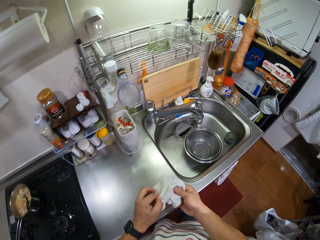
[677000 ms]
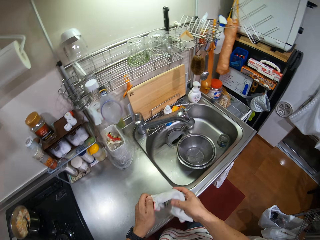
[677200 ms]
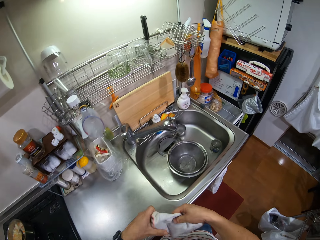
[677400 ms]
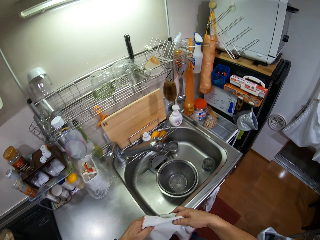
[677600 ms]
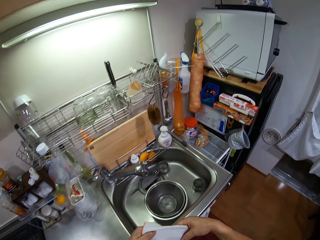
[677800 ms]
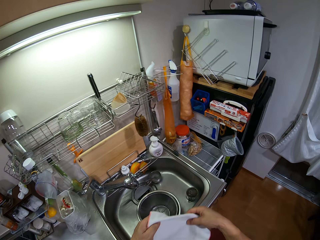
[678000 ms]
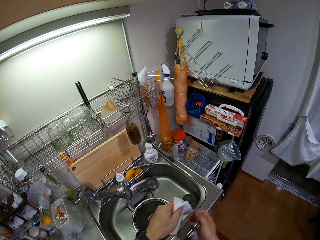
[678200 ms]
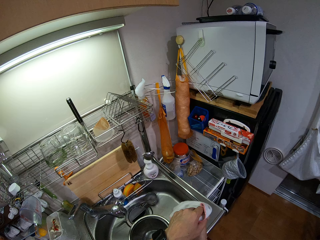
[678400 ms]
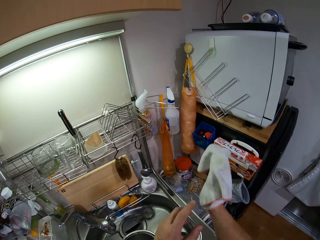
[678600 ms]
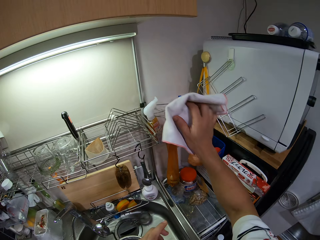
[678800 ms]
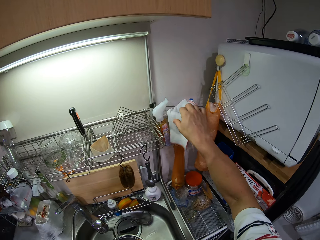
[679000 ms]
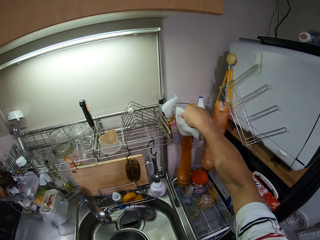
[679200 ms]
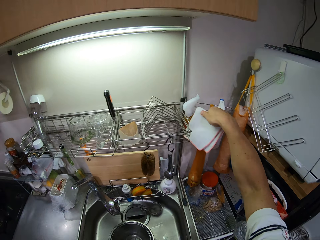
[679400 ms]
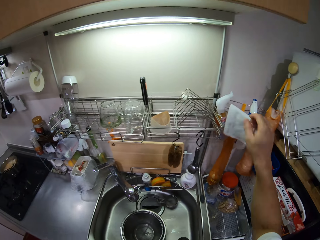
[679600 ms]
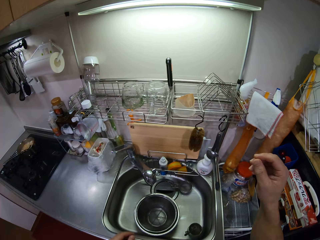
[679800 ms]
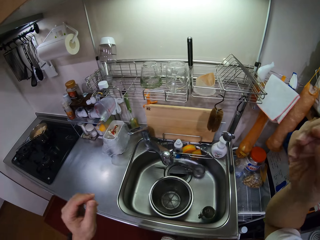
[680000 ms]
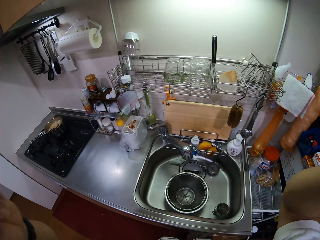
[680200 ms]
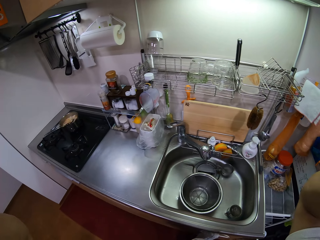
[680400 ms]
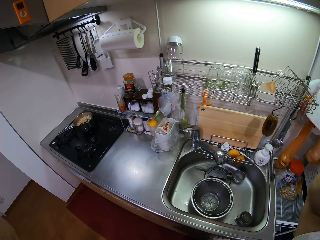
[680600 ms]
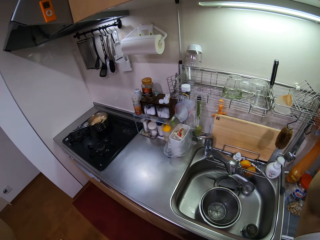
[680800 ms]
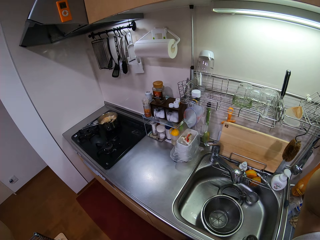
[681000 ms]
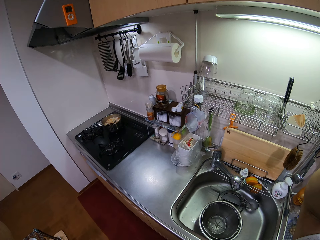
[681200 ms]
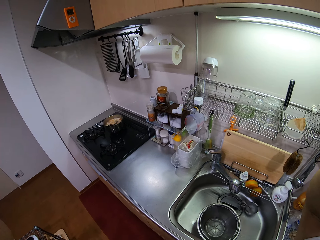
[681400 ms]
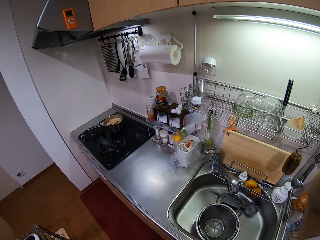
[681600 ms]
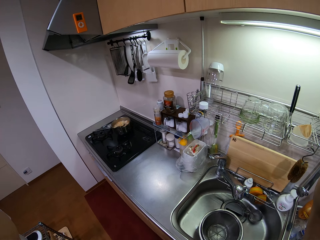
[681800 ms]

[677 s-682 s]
The camera wearer unfolds the cloth. They hold the cloth. They hang the cloth. They move hands.
